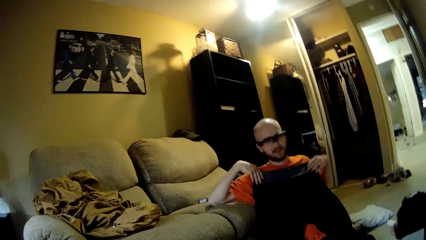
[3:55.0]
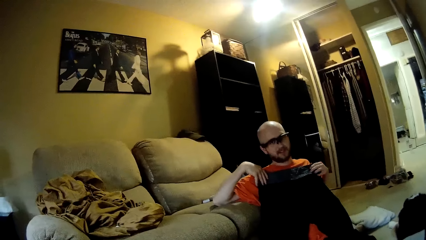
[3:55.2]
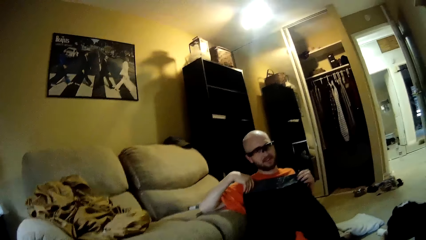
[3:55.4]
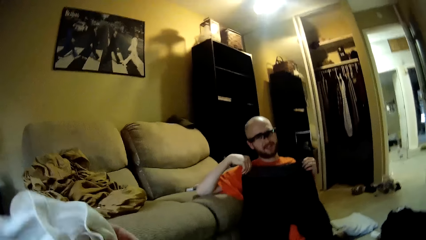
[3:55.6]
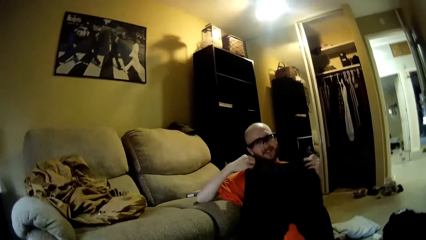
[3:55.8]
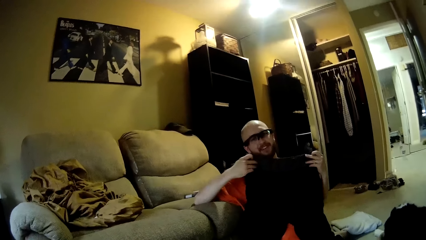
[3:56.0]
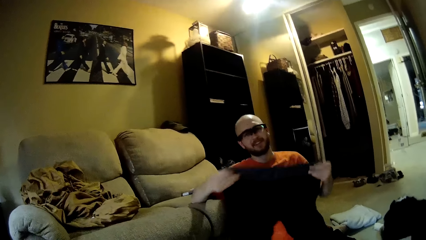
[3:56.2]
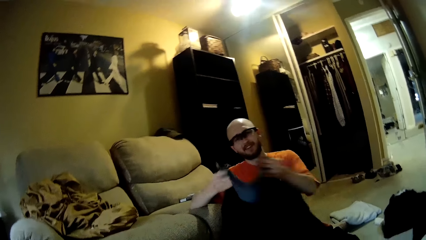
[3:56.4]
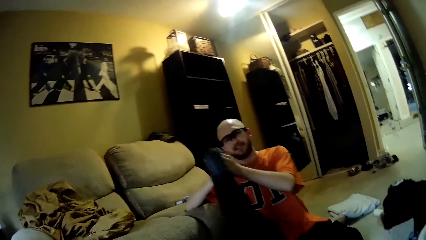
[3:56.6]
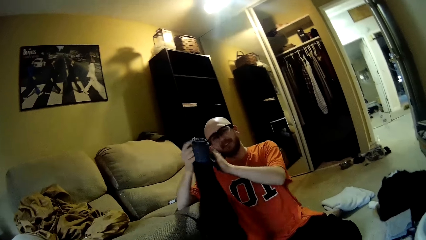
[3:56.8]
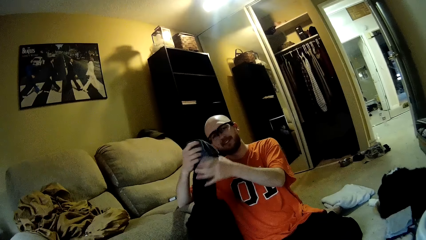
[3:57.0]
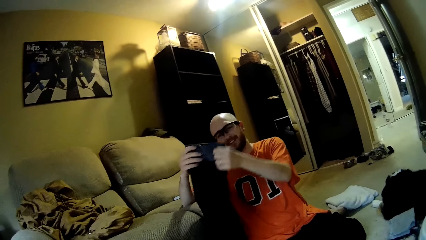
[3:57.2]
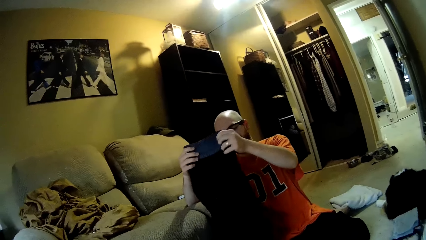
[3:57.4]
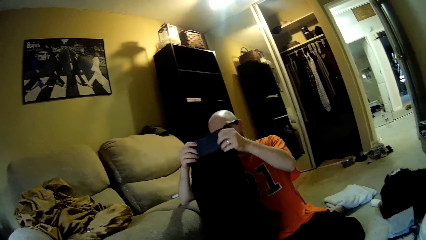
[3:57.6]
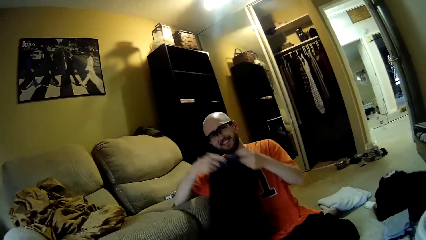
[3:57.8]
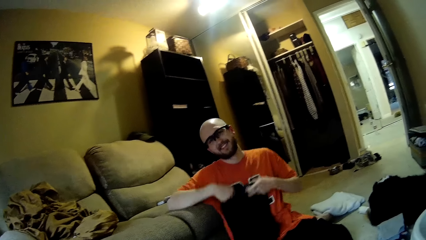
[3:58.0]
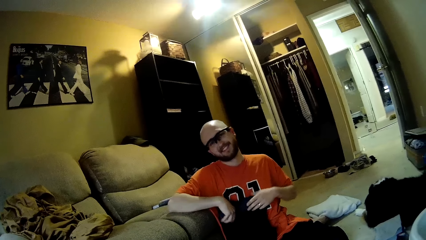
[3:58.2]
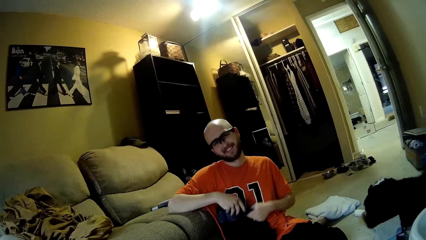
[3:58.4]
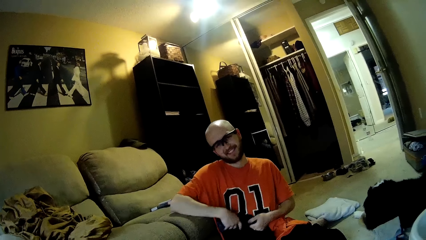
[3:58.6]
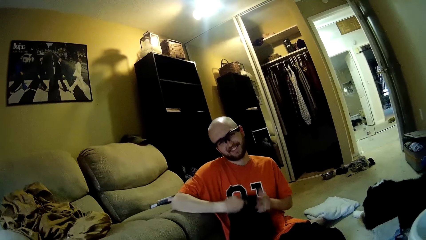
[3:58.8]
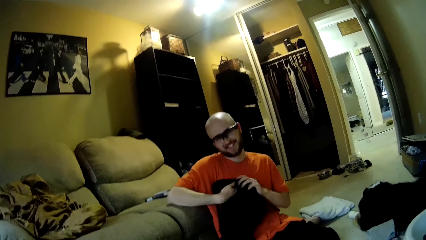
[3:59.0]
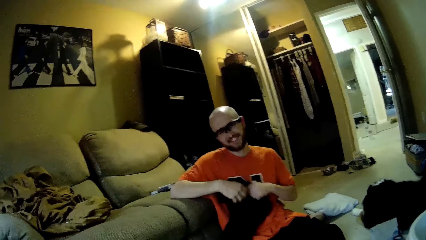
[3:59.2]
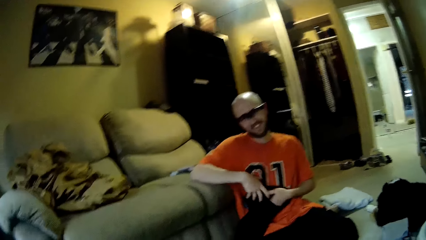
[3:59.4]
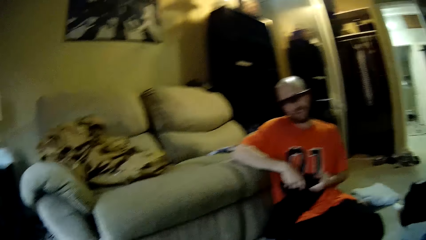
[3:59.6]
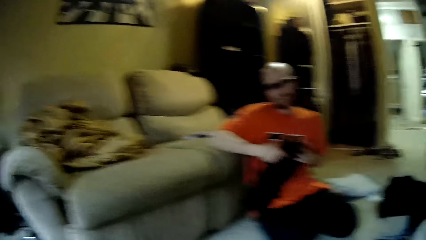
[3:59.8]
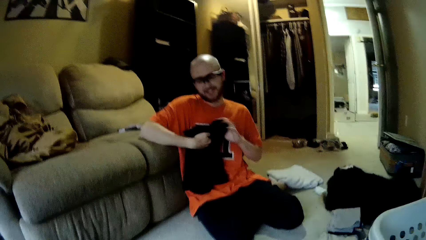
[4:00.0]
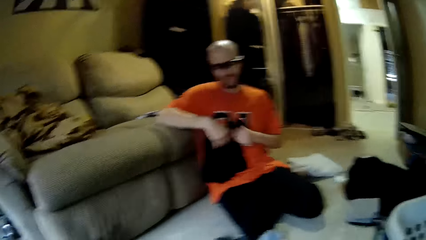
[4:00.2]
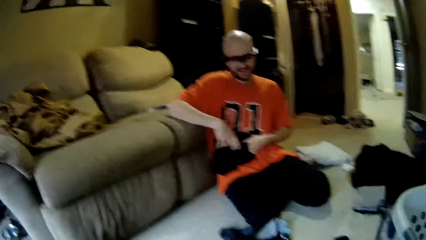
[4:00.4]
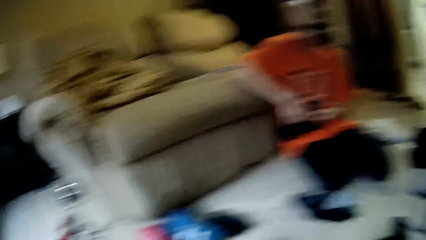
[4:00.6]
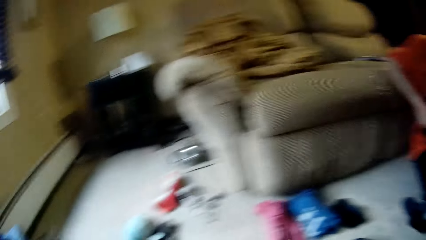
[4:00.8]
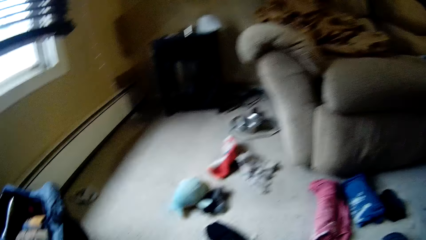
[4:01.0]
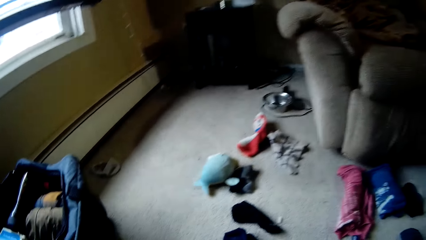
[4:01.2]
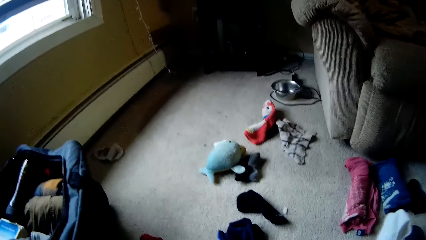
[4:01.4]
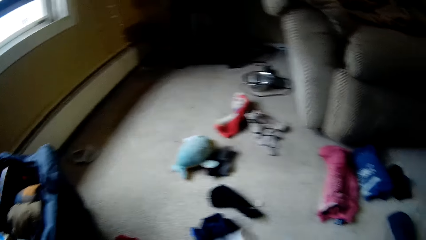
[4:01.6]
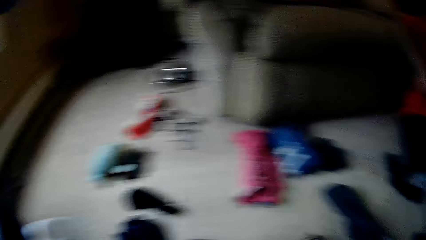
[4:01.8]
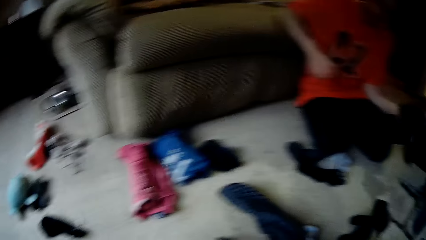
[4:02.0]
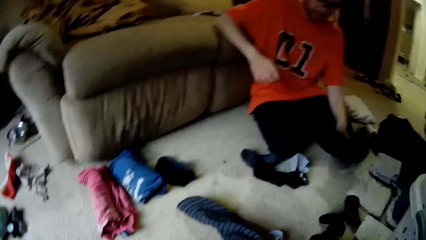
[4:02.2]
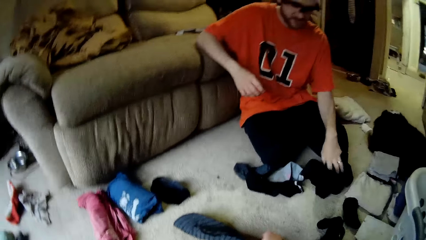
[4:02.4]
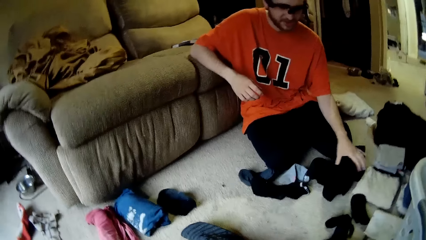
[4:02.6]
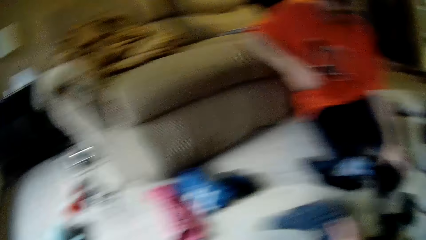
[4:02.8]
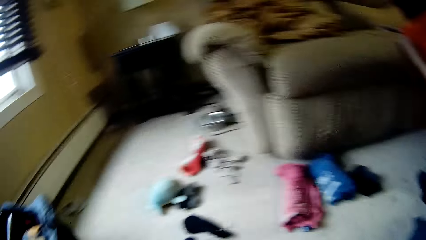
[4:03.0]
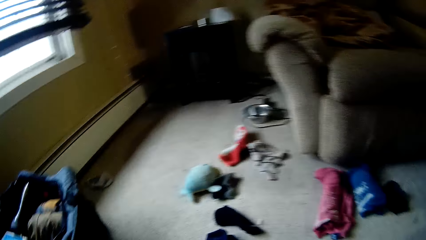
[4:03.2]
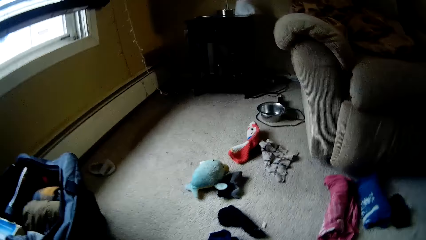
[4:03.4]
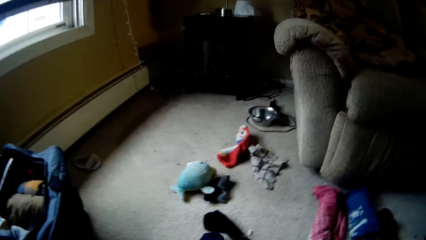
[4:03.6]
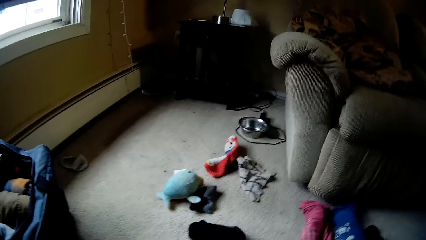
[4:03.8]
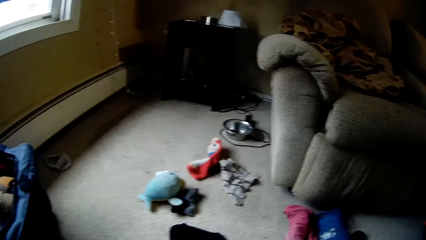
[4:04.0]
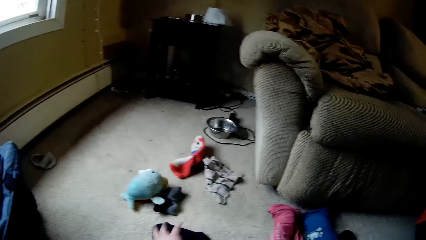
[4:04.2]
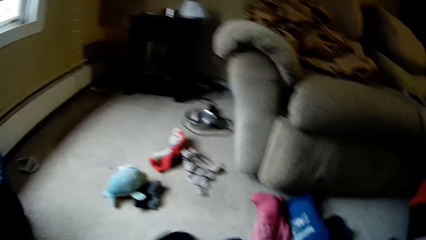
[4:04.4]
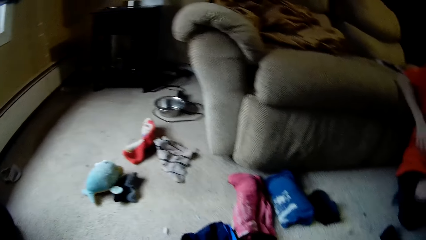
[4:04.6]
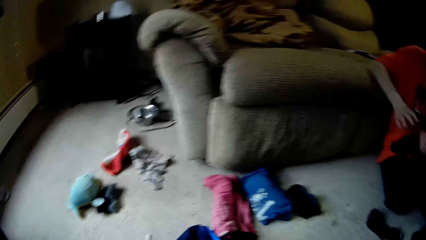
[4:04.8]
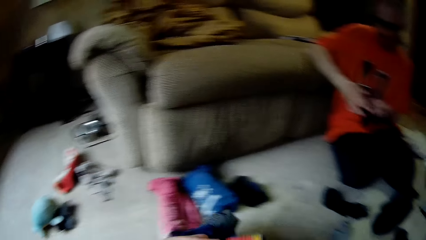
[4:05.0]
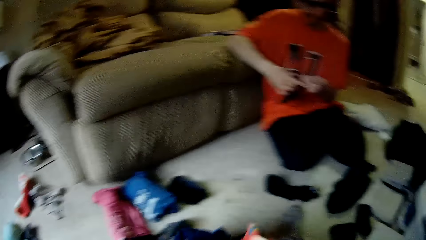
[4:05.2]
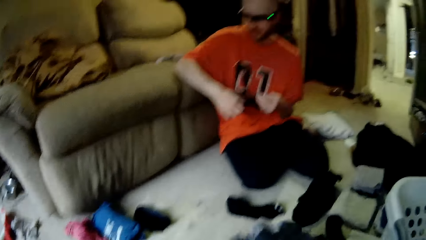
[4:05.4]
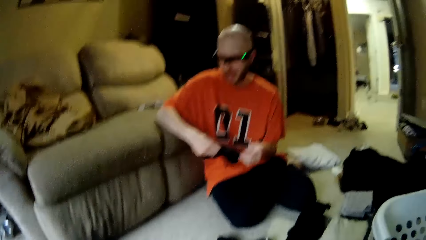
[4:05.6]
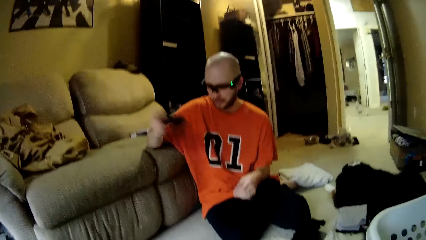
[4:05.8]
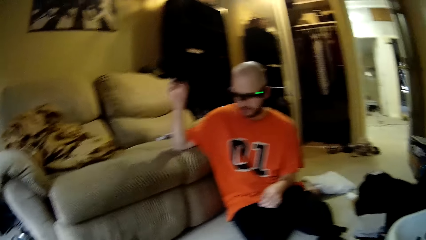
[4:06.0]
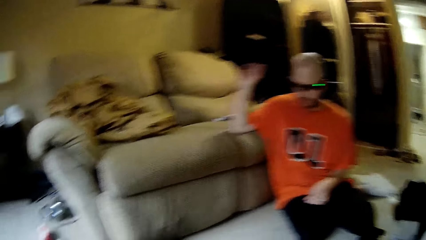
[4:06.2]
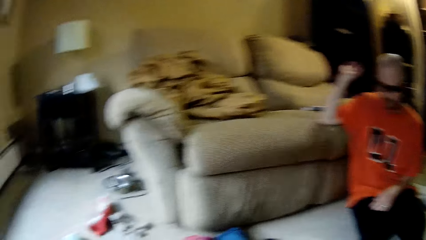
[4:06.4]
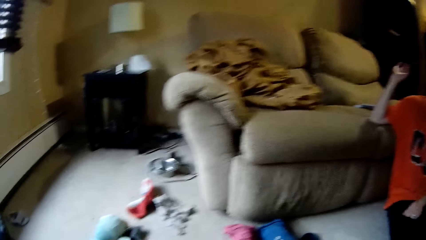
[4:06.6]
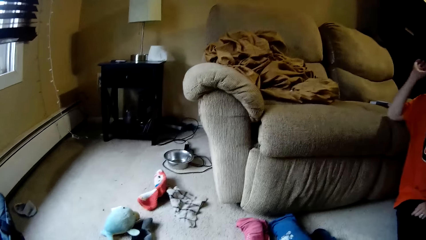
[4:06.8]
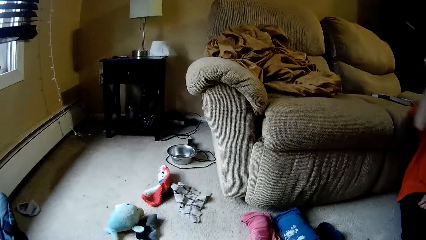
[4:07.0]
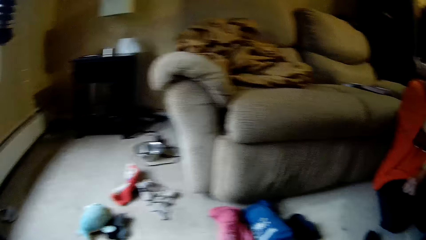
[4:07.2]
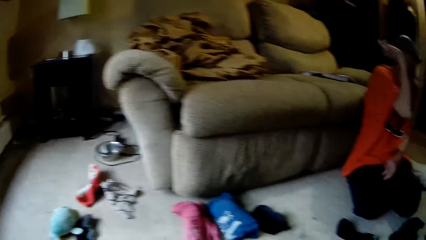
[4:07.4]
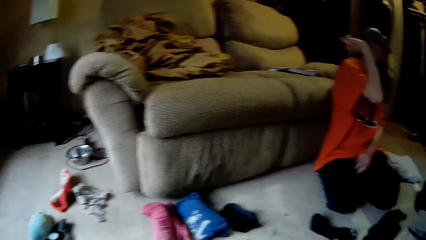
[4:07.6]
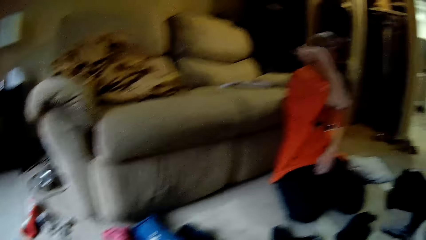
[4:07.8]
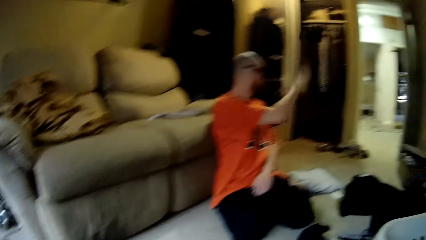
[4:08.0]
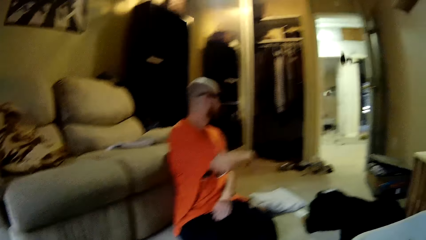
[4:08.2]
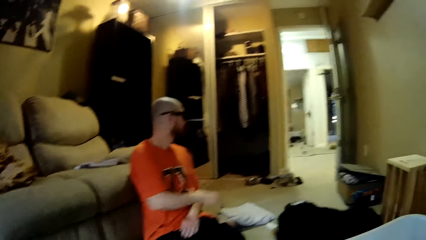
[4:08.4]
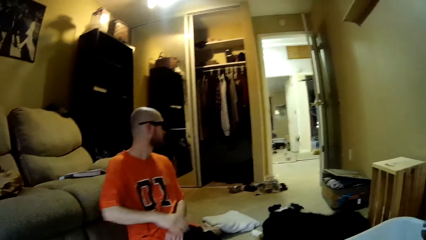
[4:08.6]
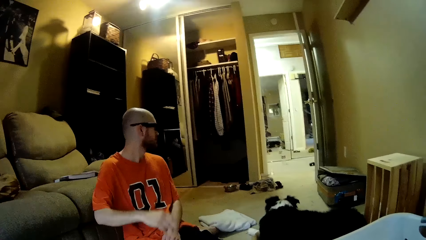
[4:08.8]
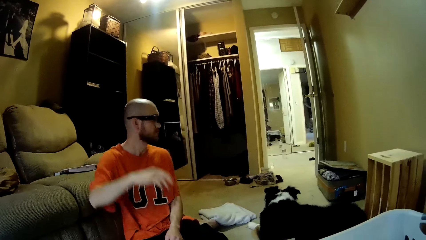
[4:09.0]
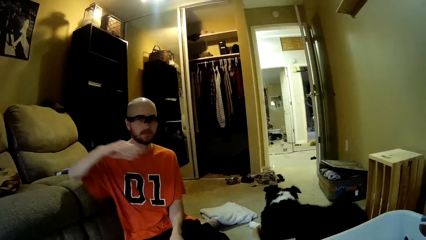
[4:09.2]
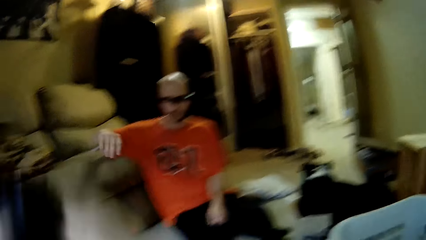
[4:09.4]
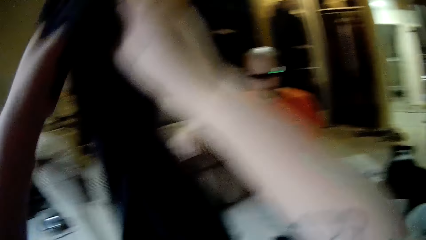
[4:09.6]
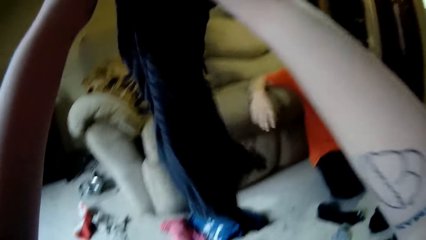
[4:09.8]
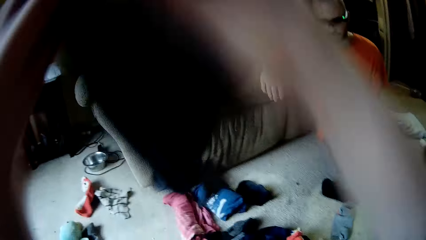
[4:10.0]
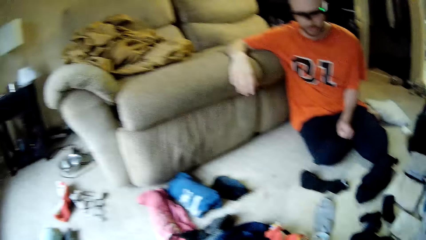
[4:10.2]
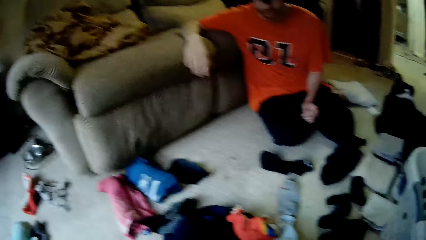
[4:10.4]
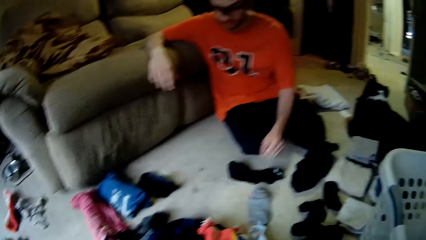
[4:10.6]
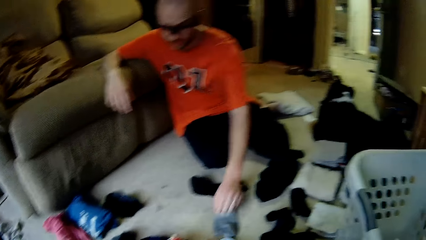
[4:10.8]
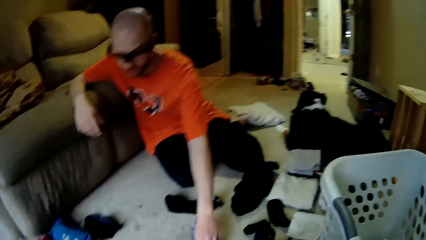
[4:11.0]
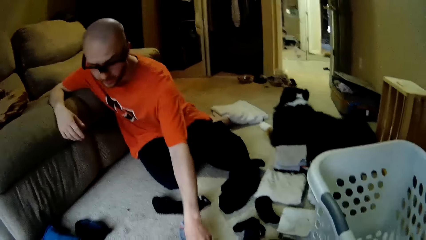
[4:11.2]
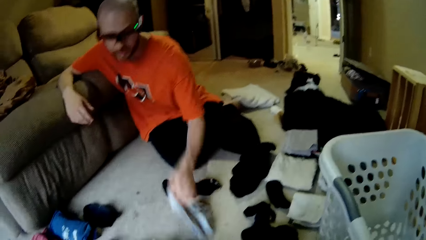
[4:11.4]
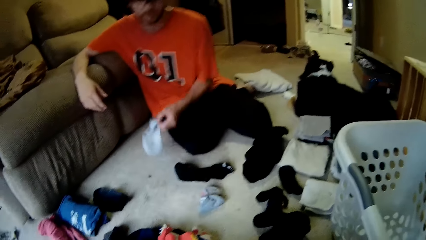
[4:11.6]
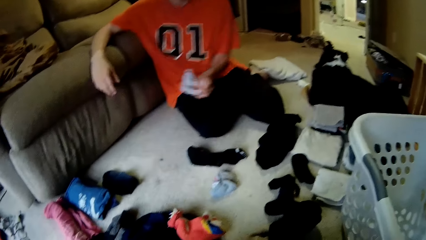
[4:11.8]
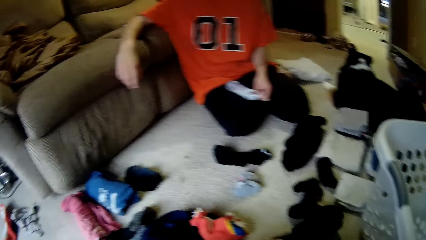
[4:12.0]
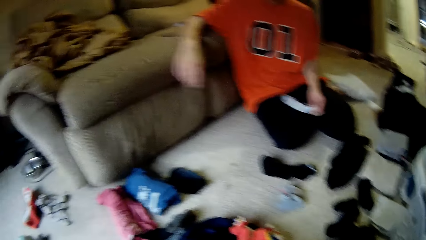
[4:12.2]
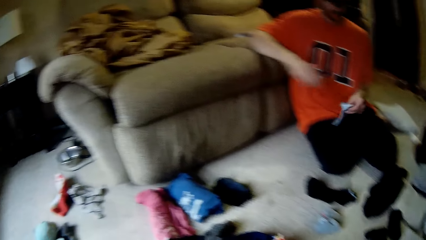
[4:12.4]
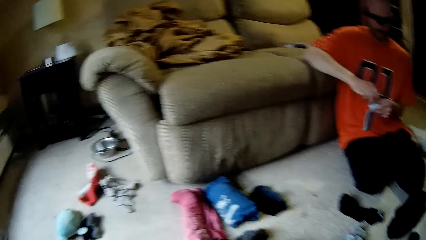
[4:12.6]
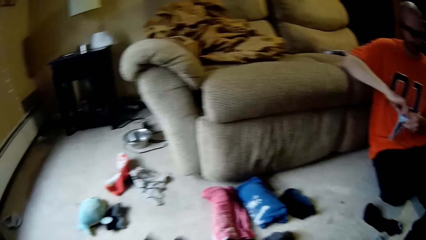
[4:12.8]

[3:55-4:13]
A man folds a cloth. The camera wearer converses with the man. The man drops the cloth on the floor with his left hand. The man interacts with the camera wearer. The camera wearer looks around the house. The man picks up a sock from the floor with his left hand. The camera wearer converses with the man. The man interacts with the camera wearer. The man holds the sock. The camera wearer converses with the man. The man throws the socks into another room with his right hand. The camera wearer lifts a cloth. She folds the cloth with her hands. The man interacts with the camera wearer. The man picks up a sock from the floor with his left hand.
